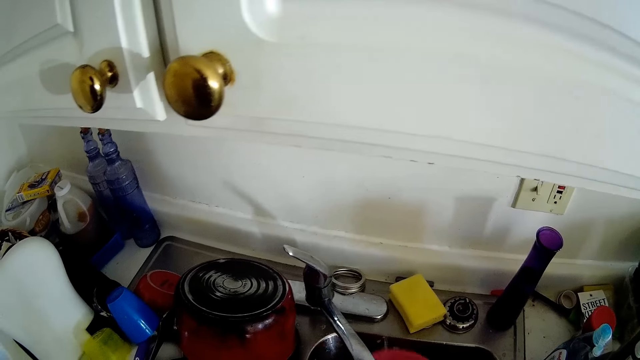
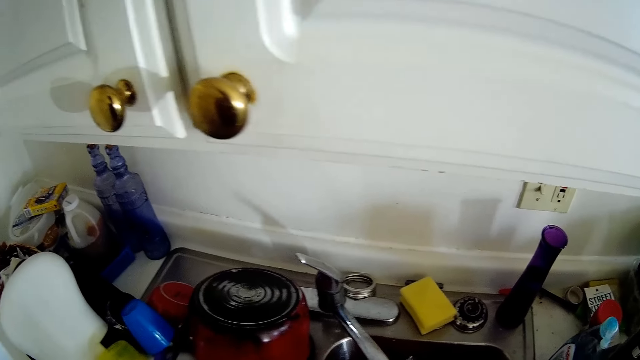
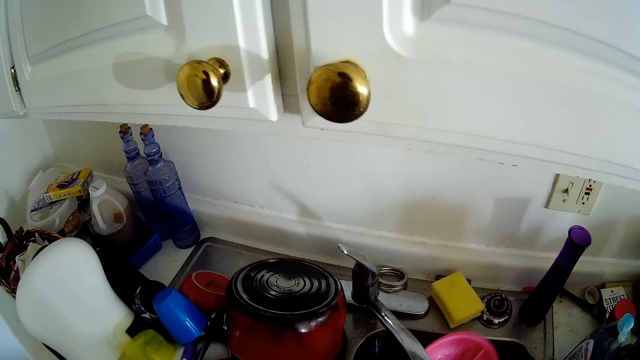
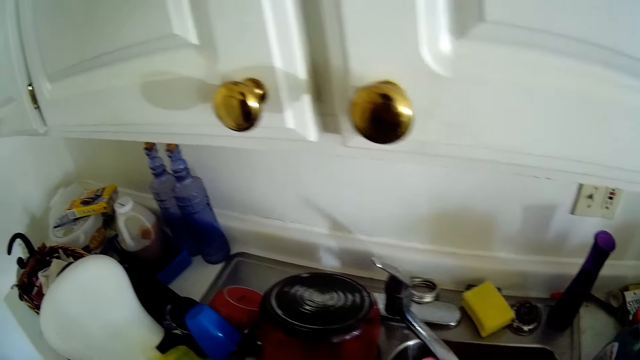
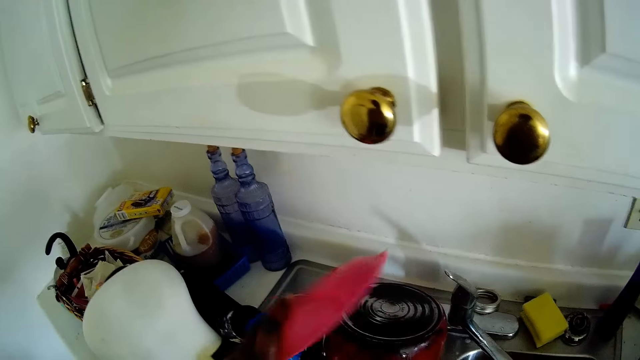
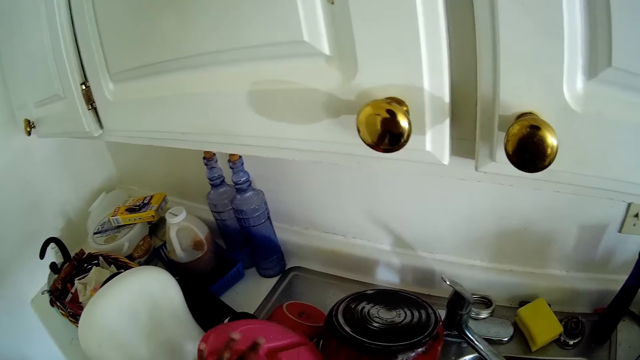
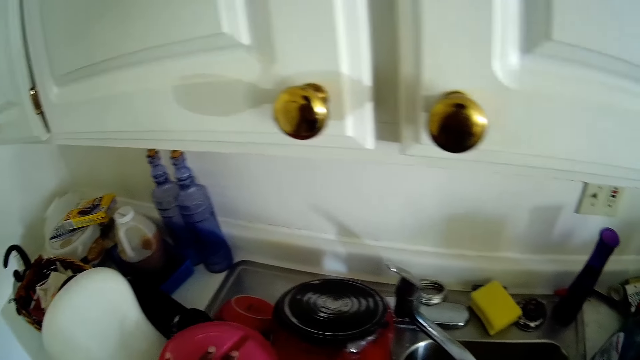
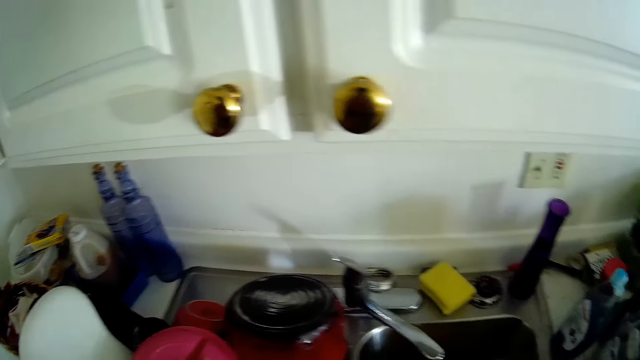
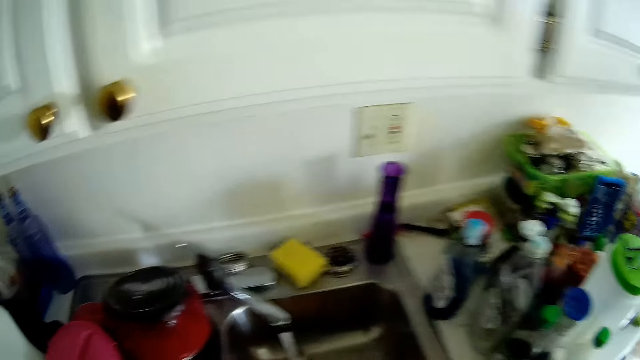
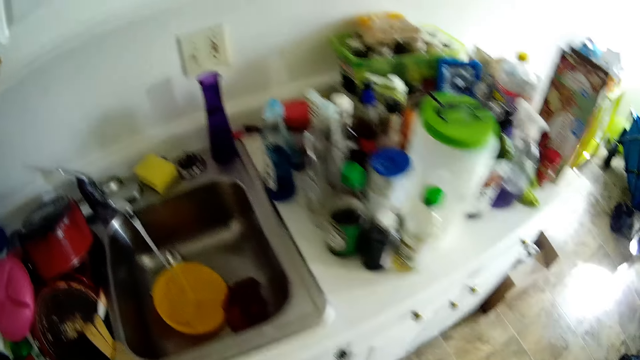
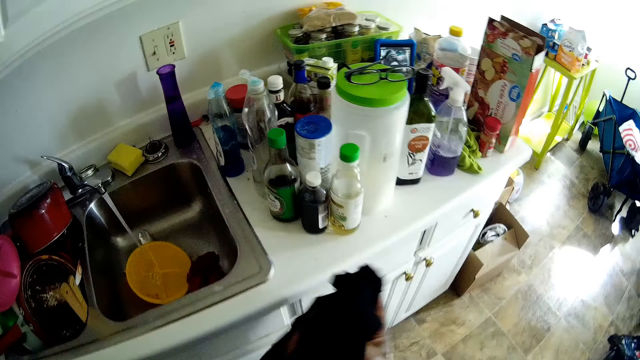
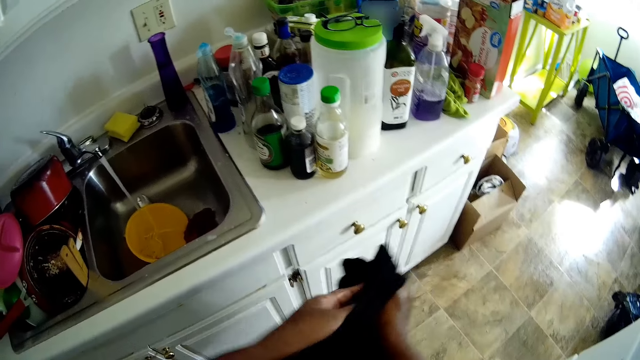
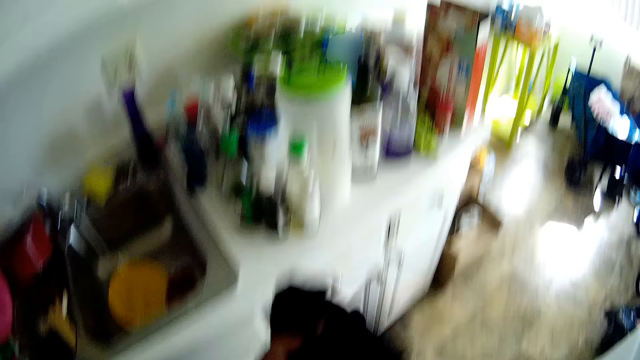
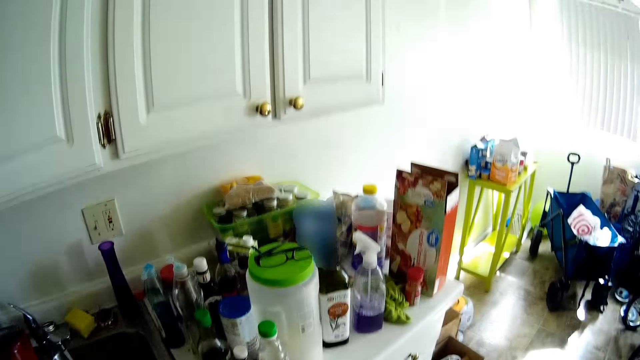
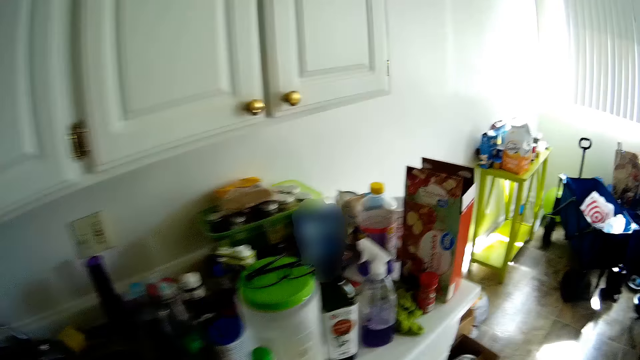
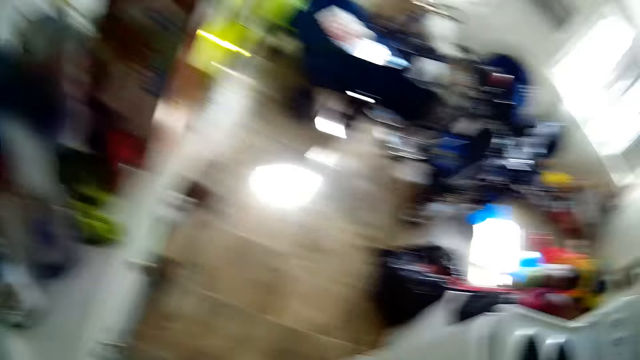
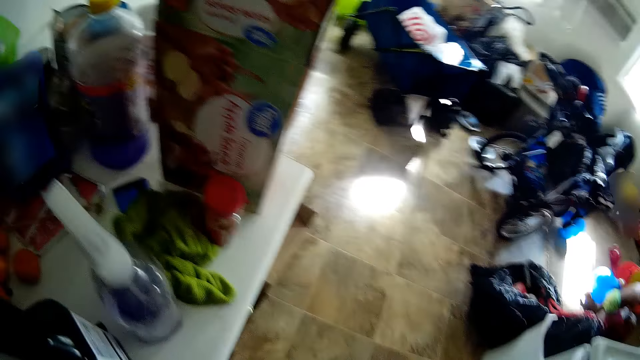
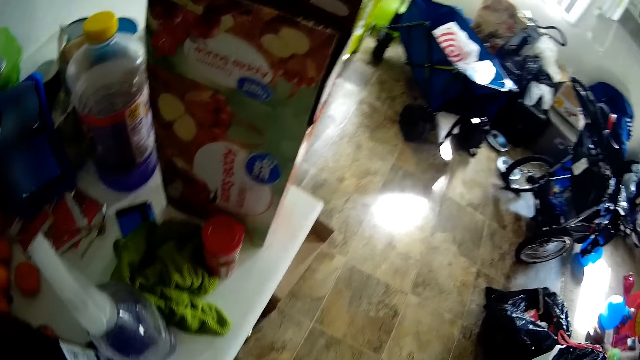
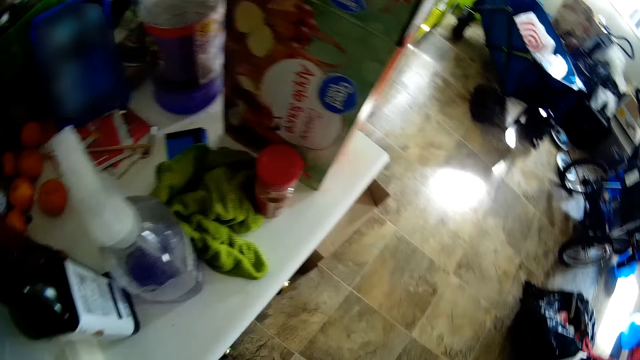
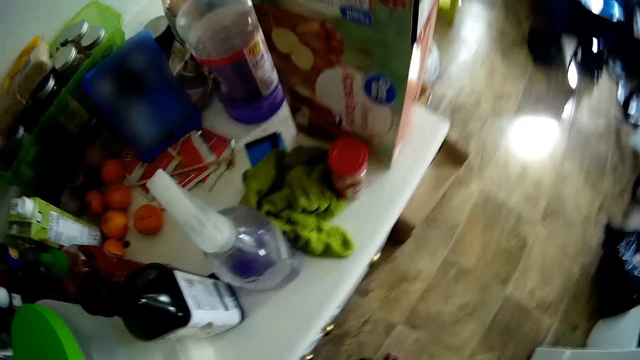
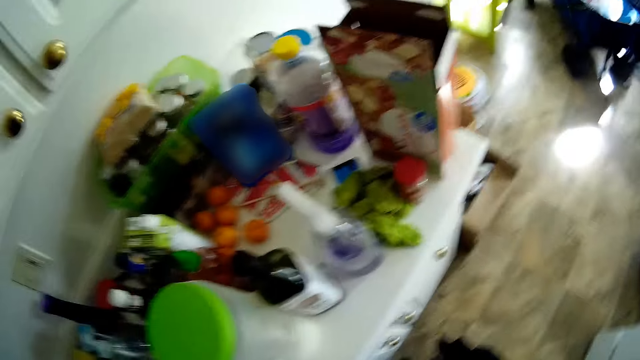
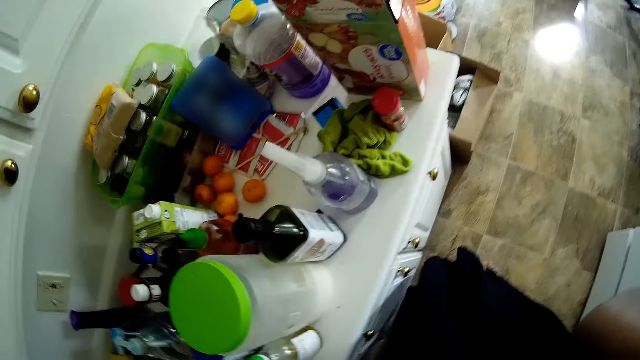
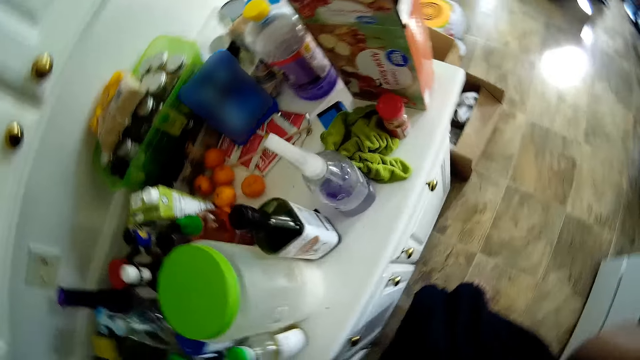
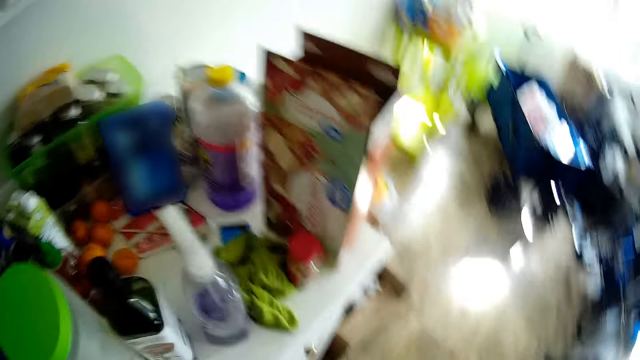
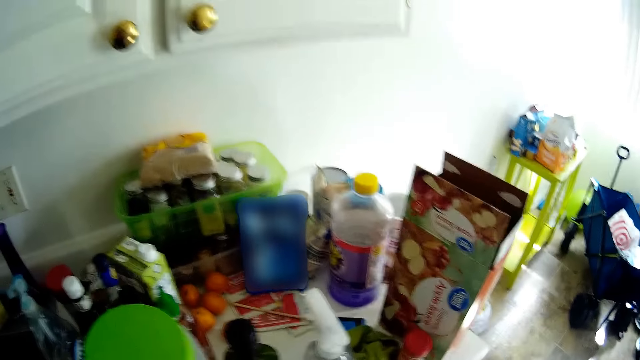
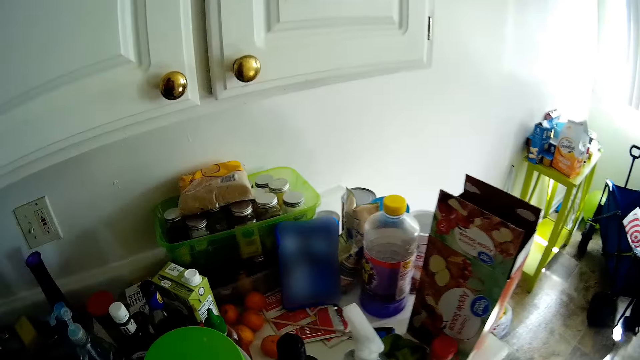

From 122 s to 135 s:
The camera wearer drops a plate on the cabinet with her left hand. She cleans her hands with a napkin. She fixes the camera.

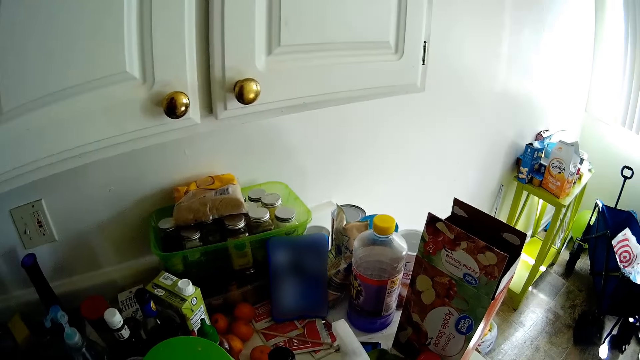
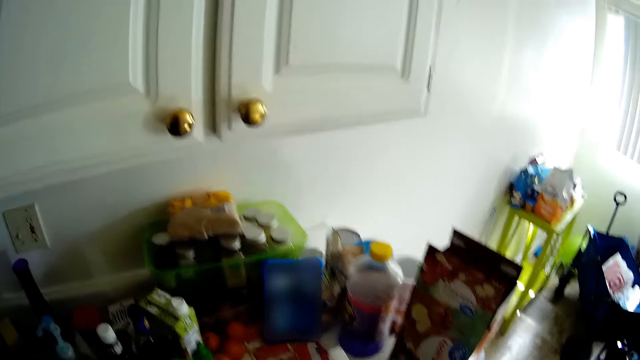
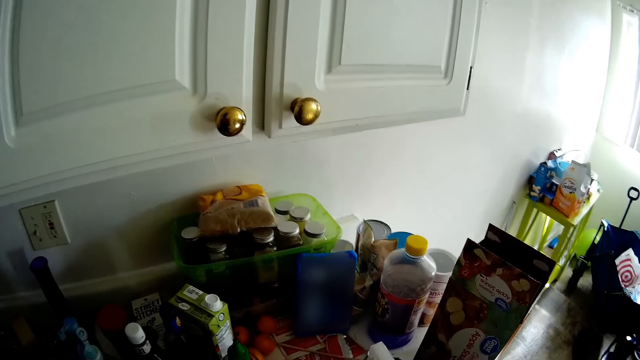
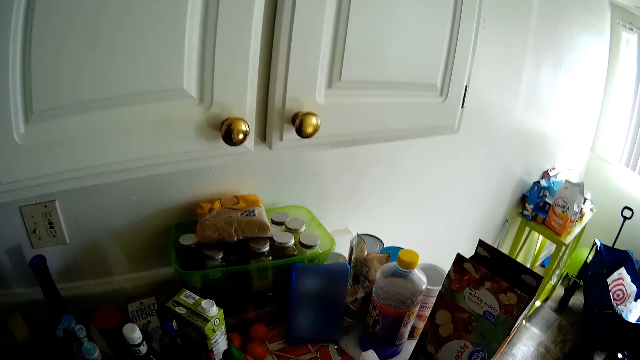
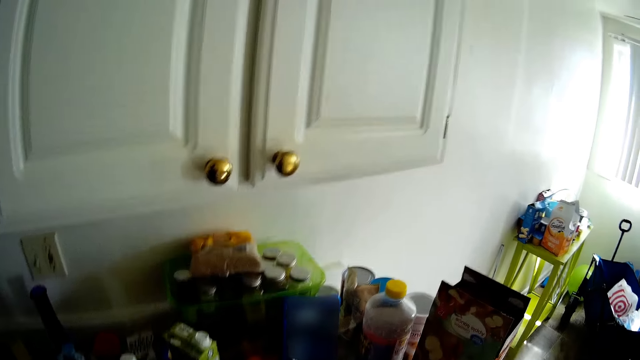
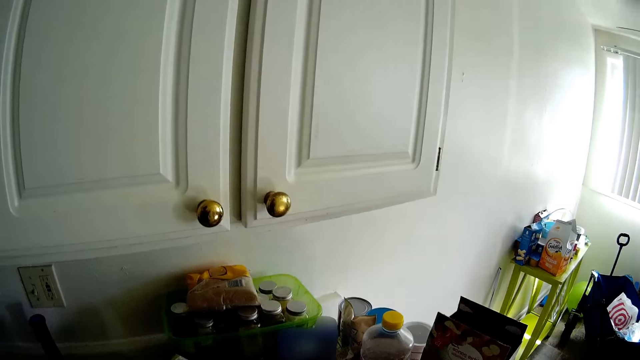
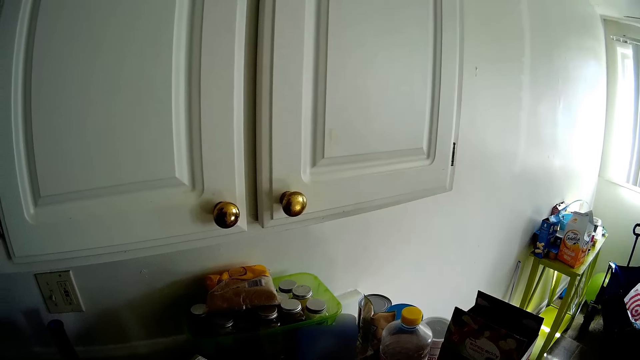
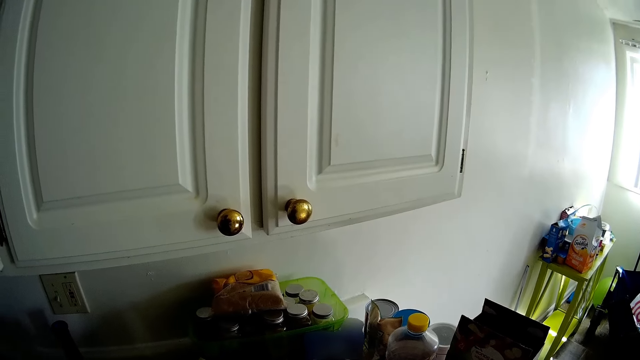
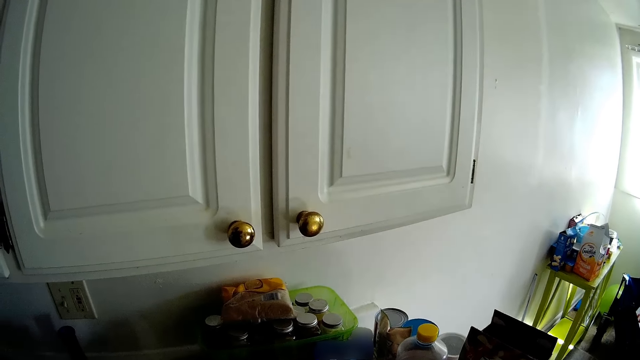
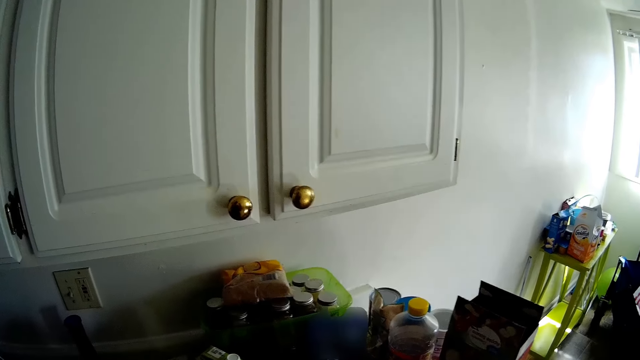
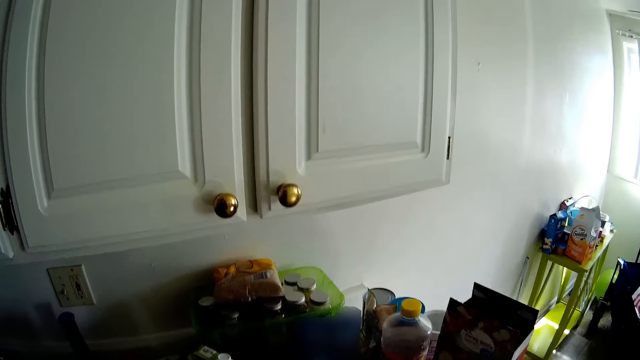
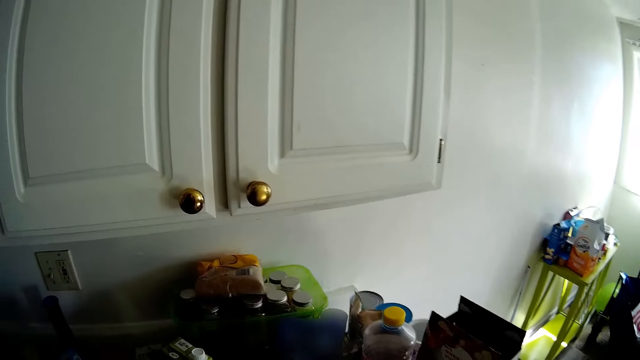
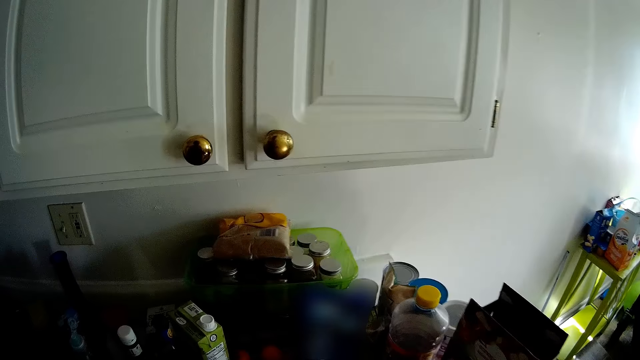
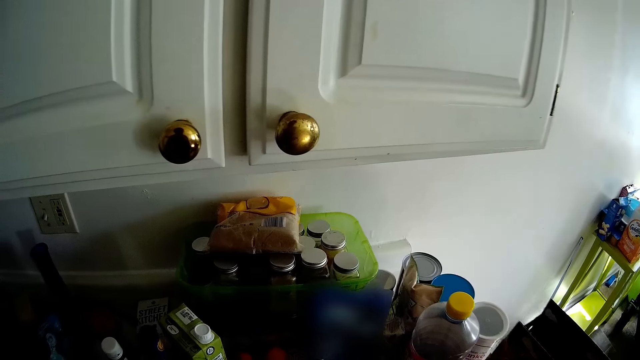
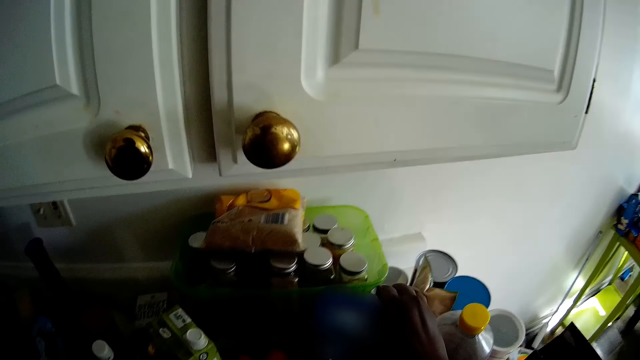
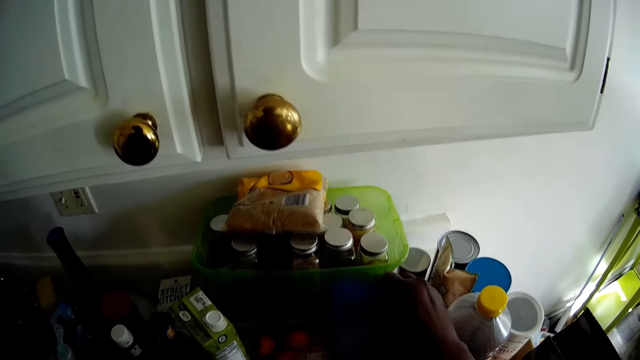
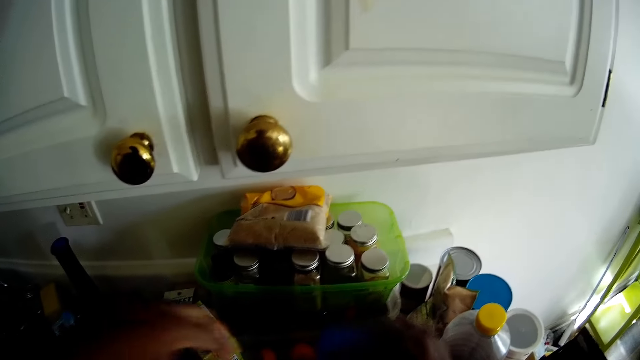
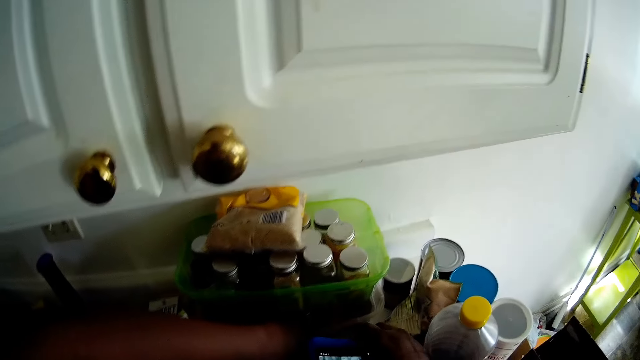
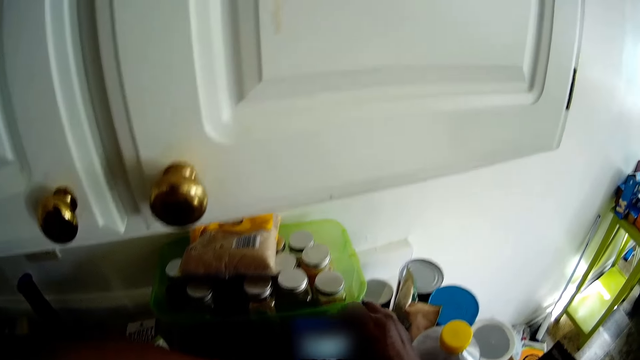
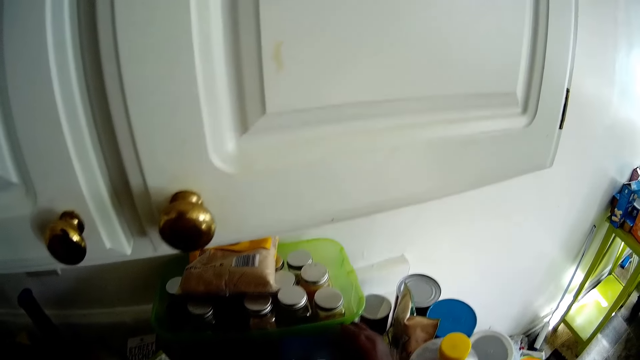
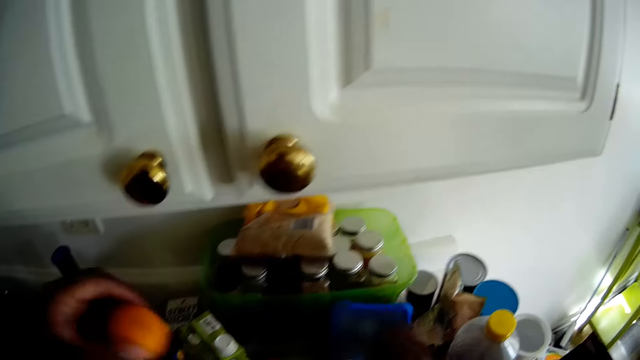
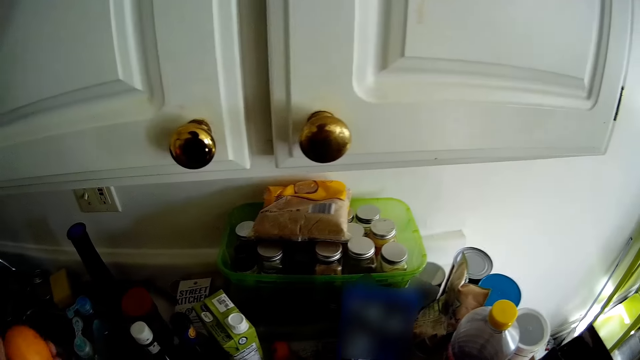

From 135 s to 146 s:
The camera wearer looks at the phone. She touches the phone on the cabinet with her right hand. She picks up the phone. She picks up an orange on the cabinet with her left hand.
